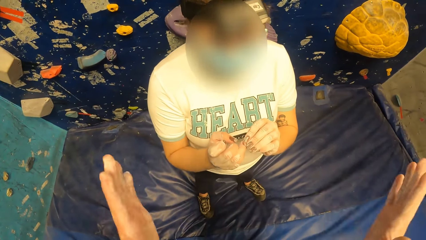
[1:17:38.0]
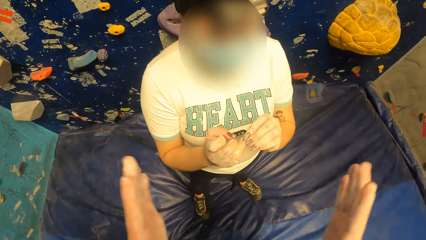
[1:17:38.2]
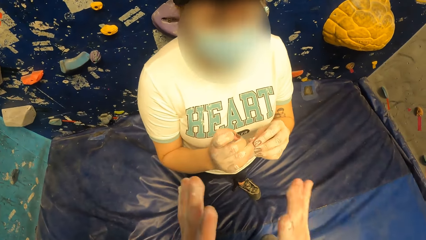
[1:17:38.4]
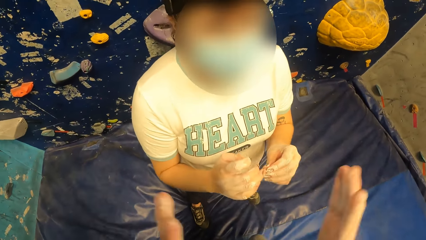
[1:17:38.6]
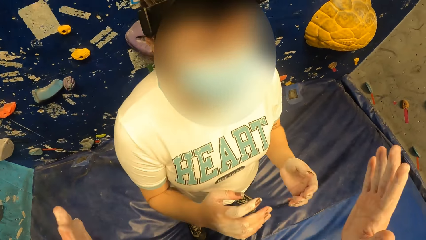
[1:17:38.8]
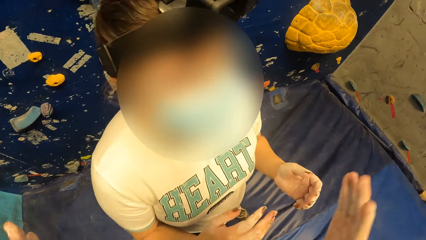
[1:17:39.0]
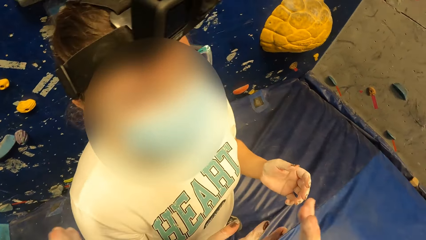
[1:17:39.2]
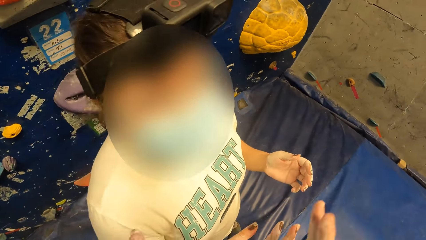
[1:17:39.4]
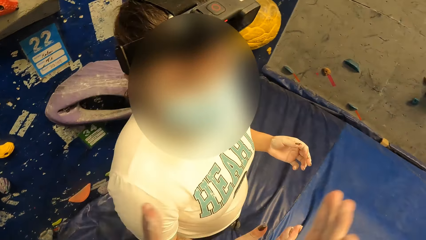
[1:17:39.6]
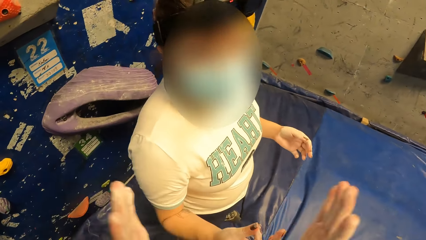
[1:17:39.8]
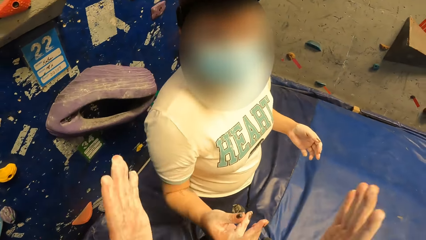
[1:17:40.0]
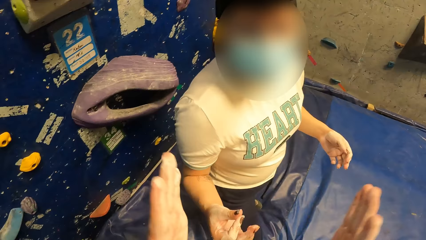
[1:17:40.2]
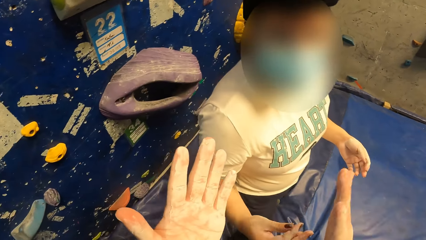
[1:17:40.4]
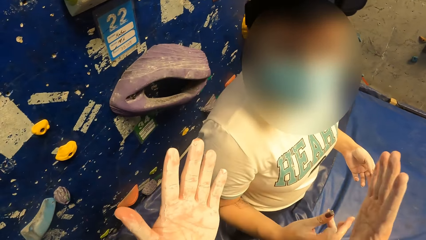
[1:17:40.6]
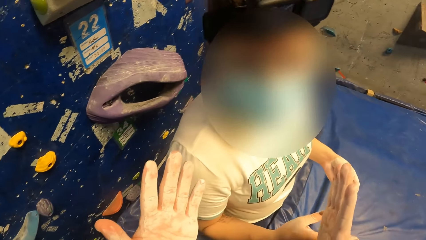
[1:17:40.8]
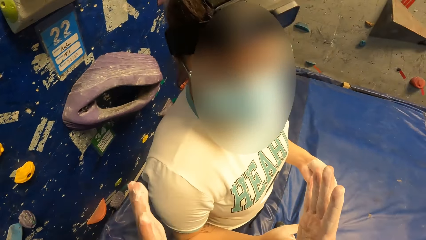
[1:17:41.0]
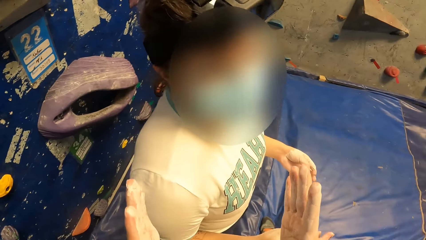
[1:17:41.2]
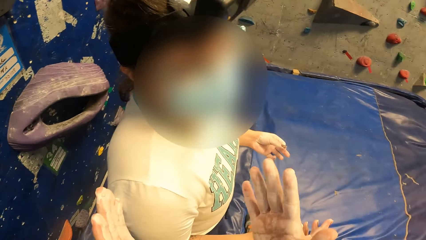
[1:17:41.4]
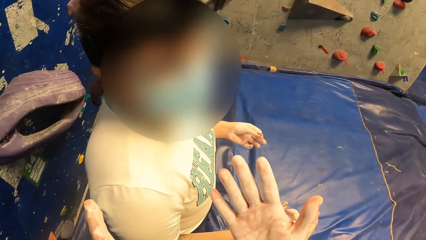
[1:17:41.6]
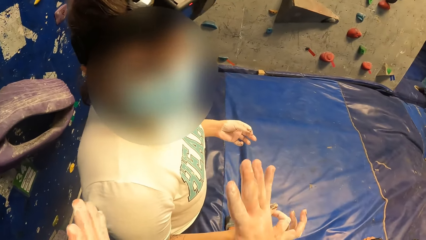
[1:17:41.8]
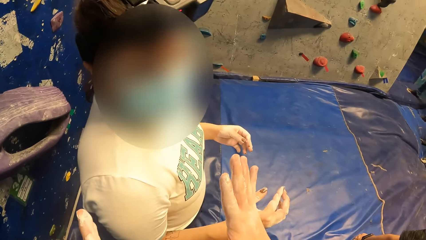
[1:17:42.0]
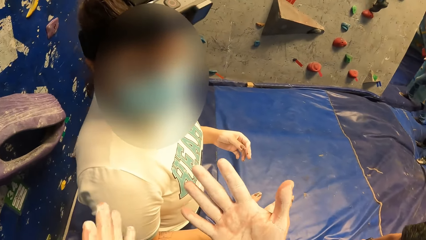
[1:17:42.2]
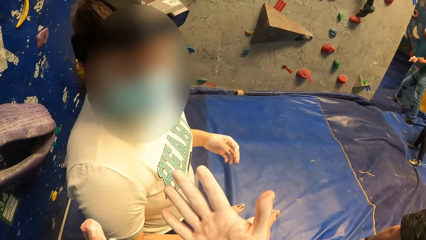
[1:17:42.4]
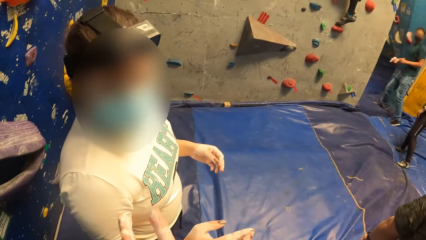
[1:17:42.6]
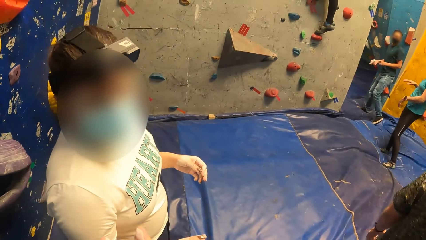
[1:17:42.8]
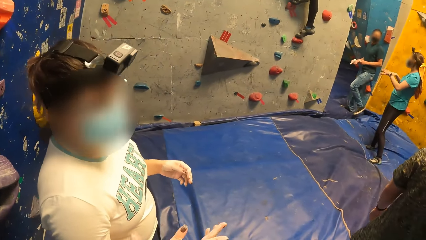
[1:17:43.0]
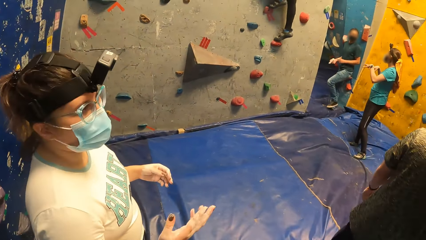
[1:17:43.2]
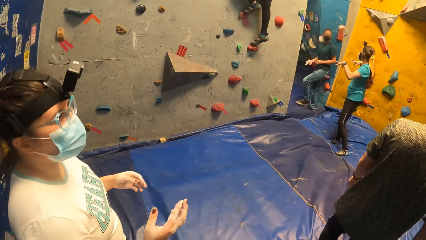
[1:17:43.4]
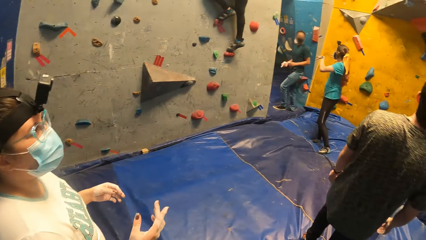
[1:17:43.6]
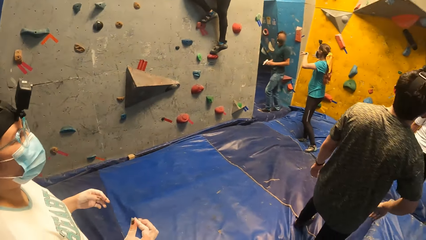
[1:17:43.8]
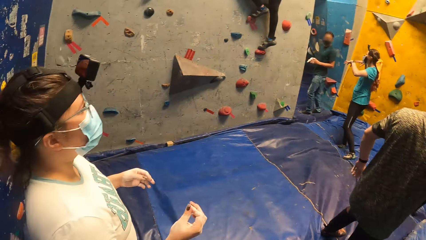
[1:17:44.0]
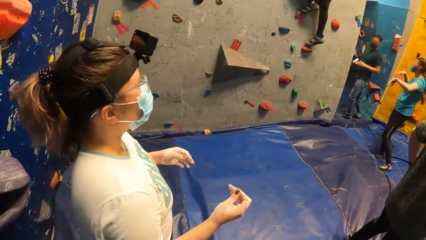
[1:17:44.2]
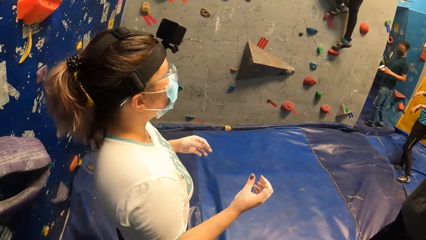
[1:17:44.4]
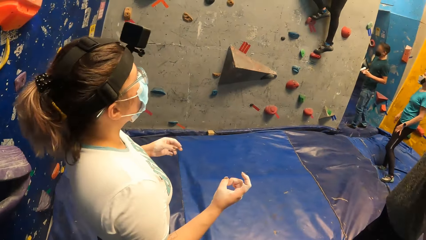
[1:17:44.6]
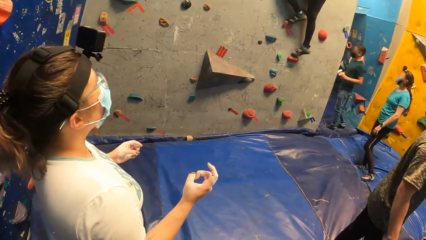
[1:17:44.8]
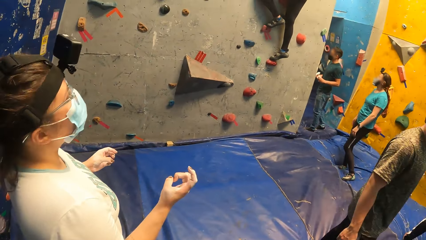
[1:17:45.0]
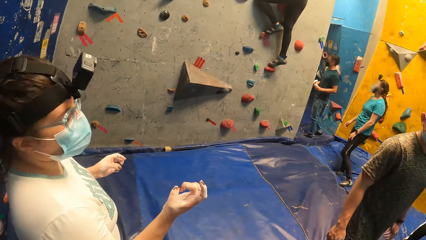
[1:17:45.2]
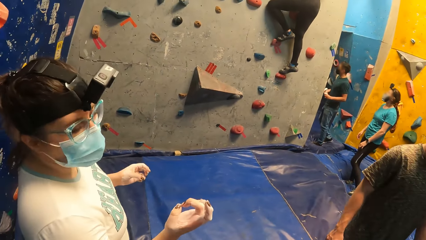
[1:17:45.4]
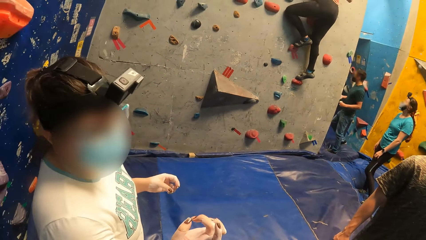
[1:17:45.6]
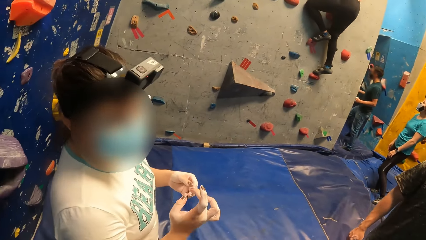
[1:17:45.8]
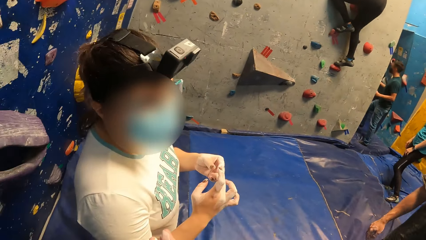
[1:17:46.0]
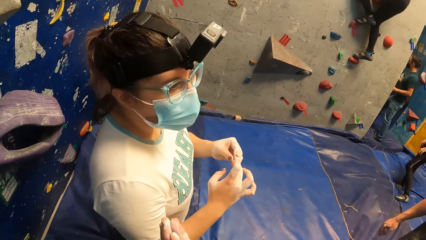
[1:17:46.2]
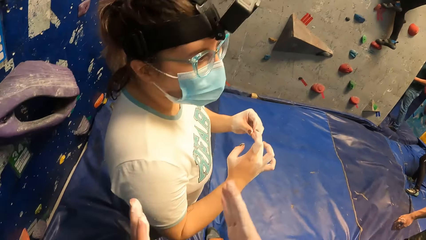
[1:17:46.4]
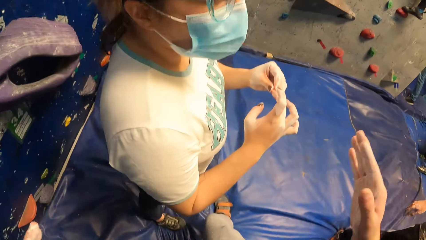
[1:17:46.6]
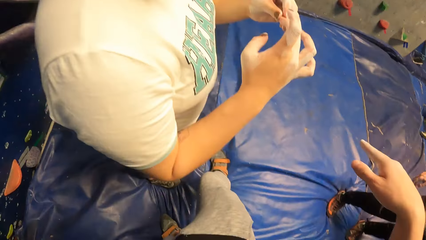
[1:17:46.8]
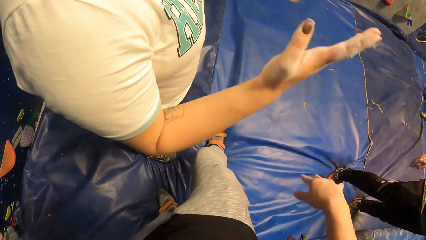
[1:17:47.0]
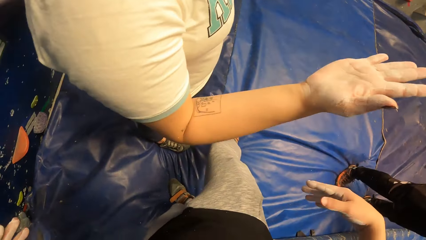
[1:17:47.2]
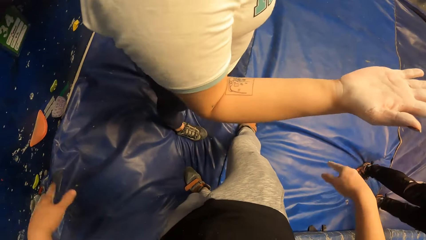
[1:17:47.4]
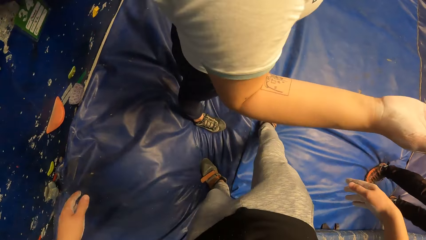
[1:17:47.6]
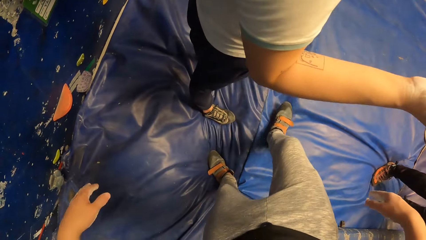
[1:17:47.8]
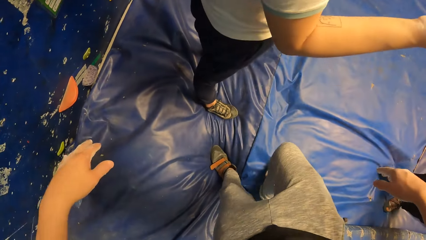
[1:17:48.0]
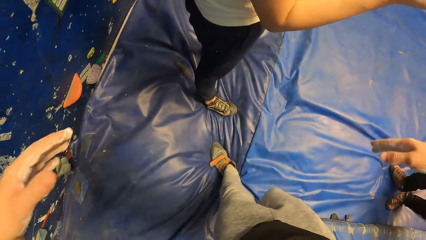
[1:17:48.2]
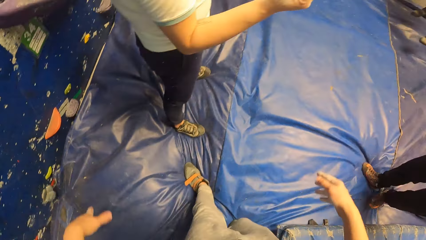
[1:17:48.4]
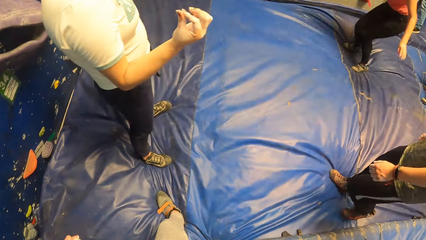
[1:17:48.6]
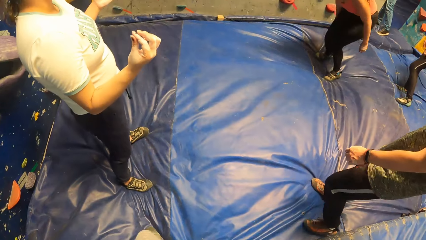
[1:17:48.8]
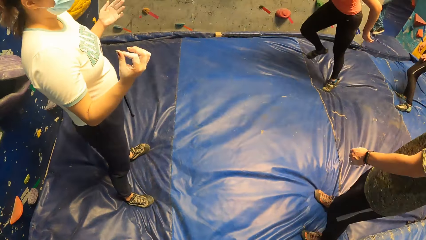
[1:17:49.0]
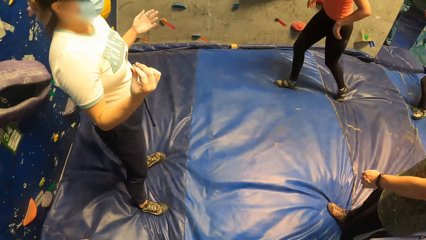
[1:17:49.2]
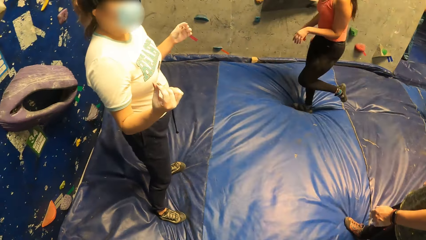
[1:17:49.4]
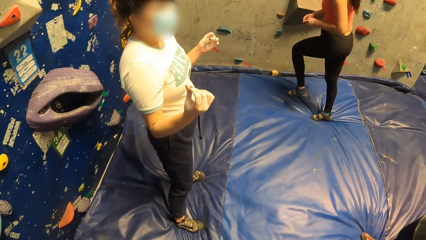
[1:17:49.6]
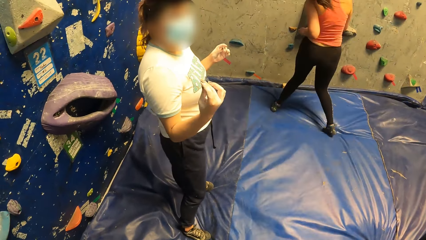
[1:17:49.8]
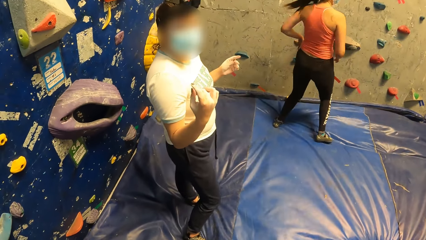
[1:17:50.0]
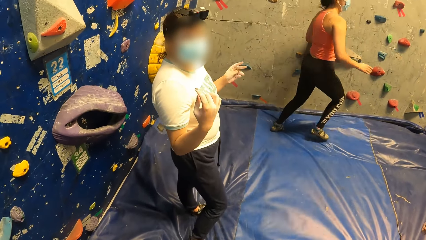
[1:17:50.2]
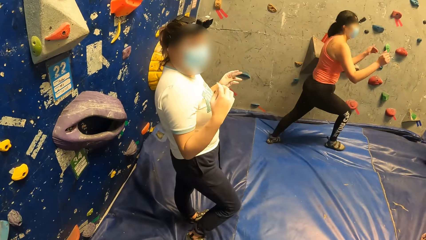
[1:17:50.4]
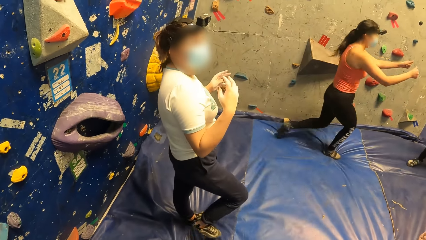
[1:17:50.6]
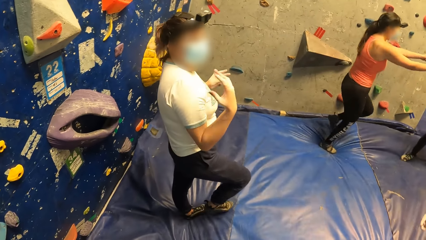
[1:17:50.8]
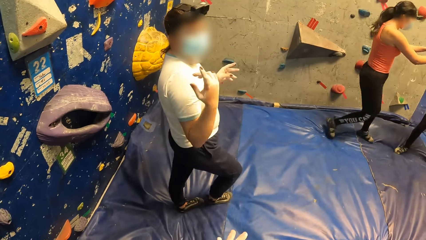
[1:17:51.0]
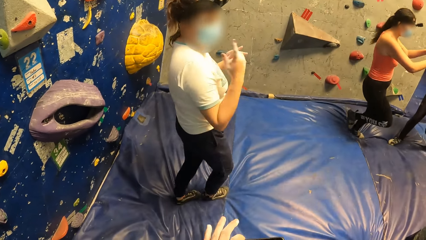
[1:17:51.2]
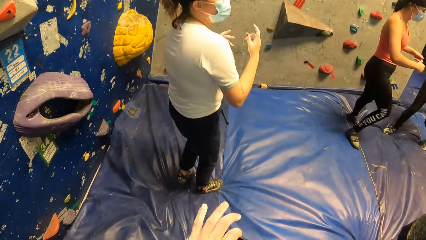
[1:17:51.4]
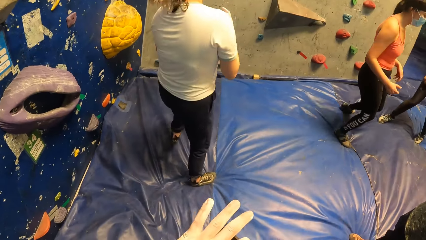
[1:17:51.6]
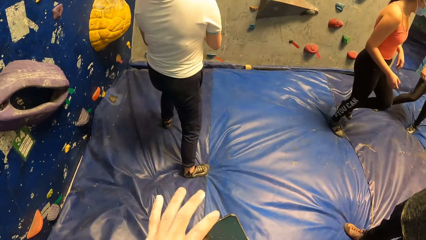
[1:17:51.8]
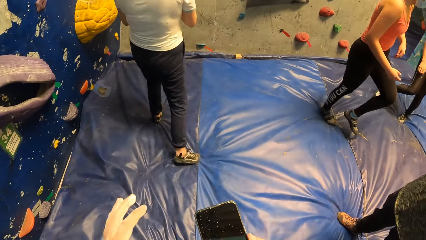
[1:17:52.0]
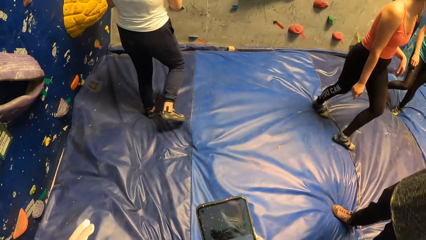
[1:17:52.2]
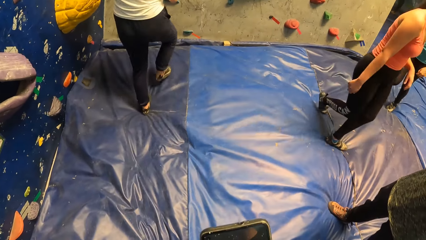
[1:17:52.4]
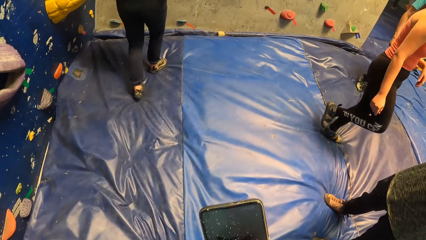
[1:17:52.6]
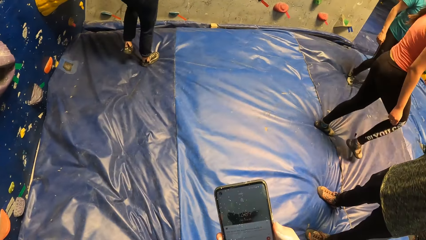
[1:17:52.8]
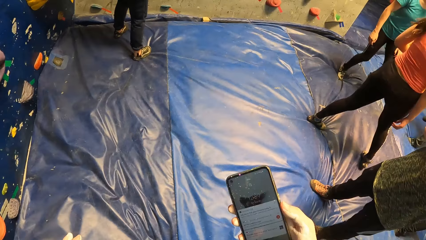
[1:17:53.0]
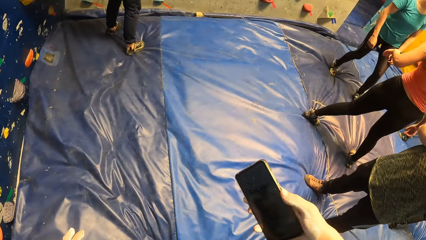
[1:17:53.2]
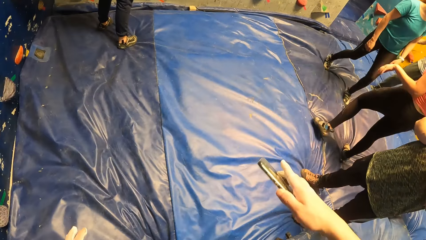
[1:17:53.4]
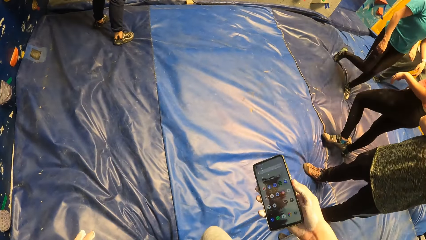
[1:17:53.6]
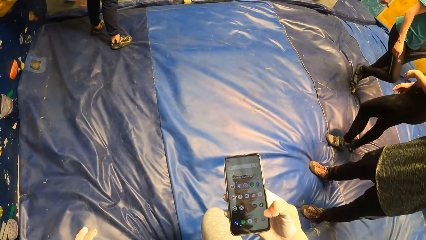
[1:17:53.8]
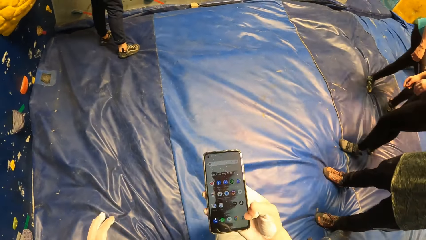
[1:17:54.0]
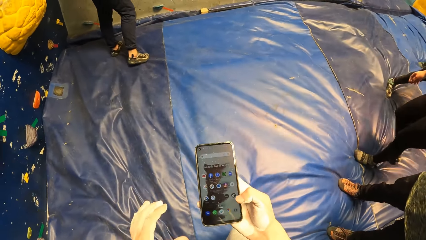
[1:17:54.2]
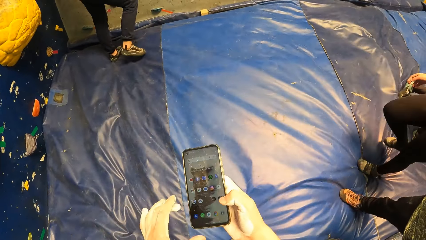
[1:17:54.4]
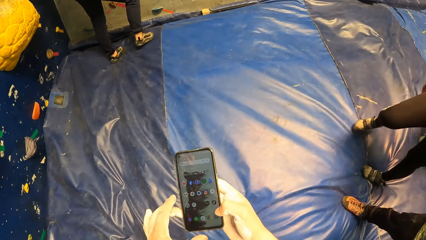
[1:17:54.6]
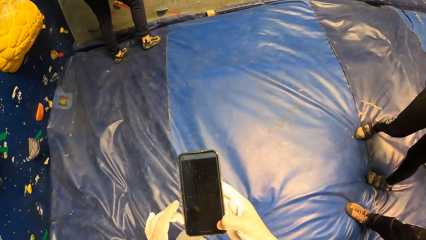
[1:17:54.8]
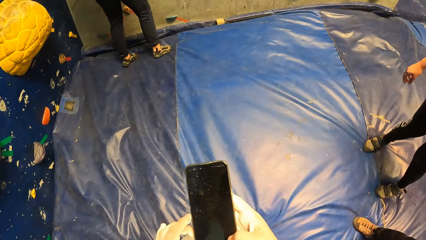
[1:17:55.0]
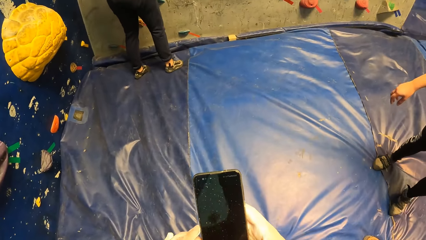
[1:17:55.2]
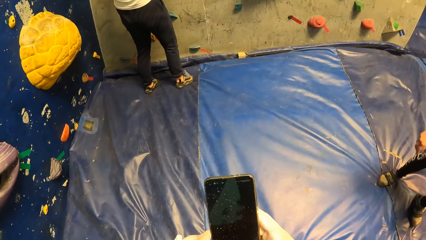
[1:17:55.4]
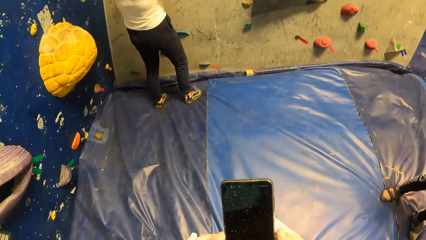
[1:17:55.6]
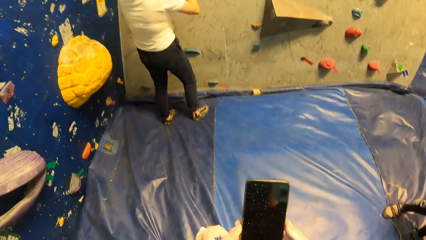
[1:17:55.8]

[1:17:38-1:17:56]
The camera wearer looks at the hands. They move the hands. They move the leg. They shake the hands. They remove the phone from the pocket. They look around. They operate the phone.
